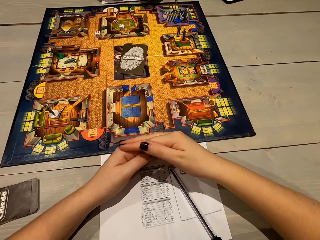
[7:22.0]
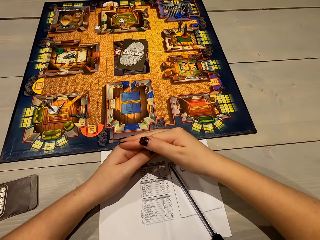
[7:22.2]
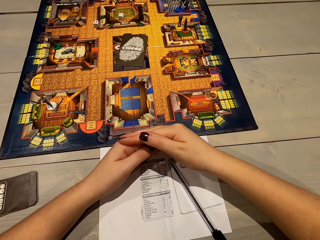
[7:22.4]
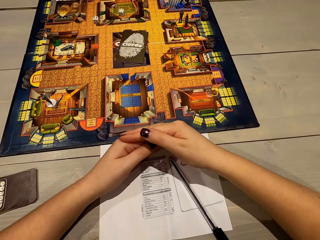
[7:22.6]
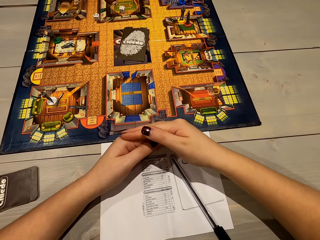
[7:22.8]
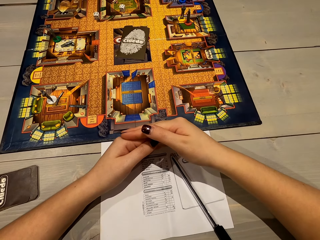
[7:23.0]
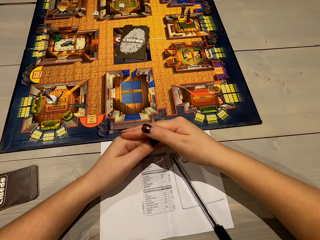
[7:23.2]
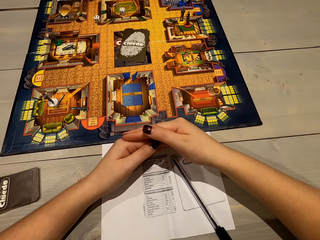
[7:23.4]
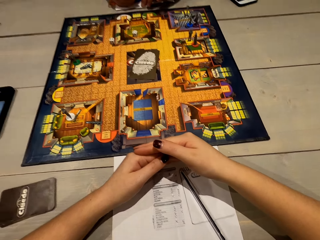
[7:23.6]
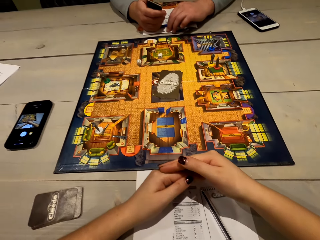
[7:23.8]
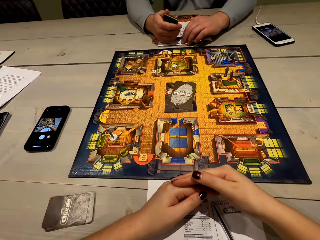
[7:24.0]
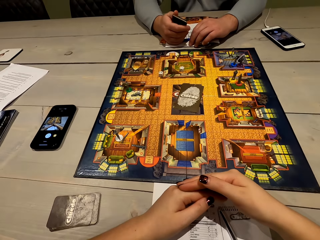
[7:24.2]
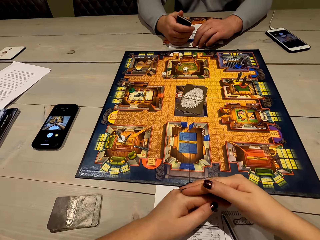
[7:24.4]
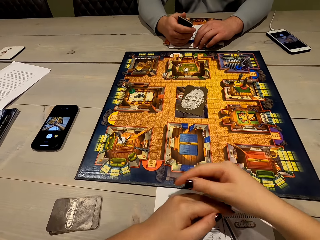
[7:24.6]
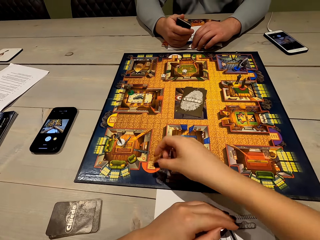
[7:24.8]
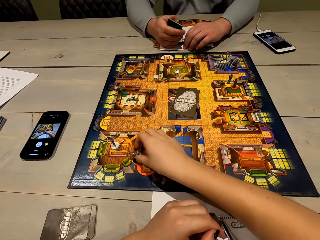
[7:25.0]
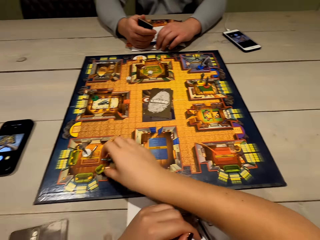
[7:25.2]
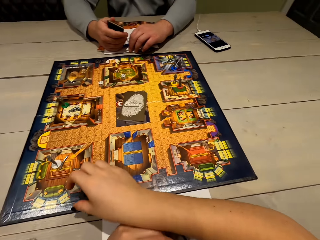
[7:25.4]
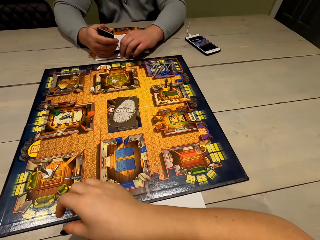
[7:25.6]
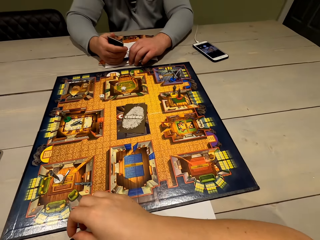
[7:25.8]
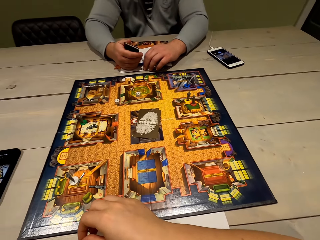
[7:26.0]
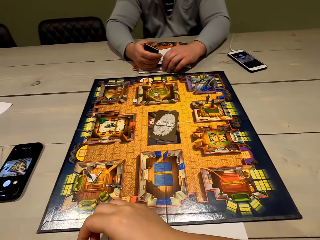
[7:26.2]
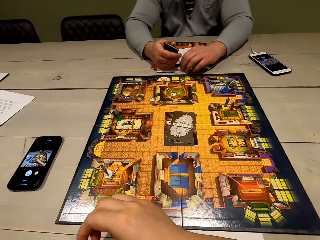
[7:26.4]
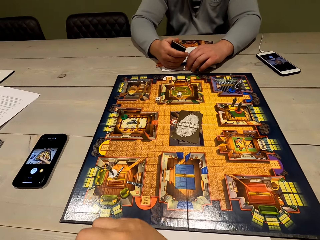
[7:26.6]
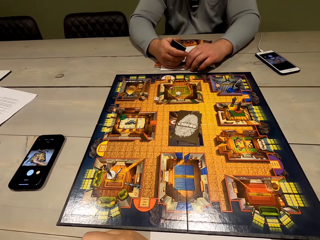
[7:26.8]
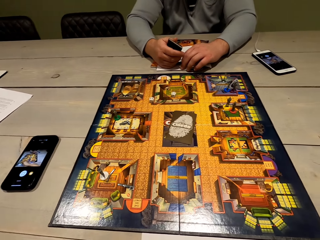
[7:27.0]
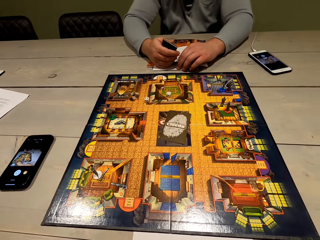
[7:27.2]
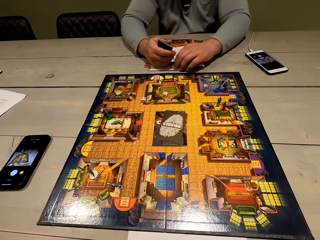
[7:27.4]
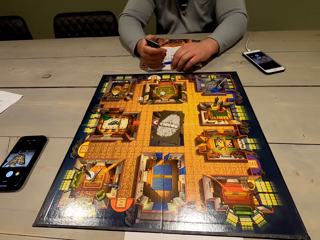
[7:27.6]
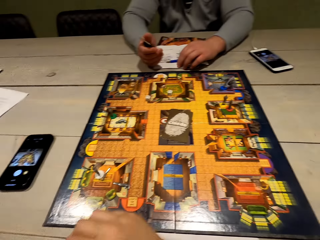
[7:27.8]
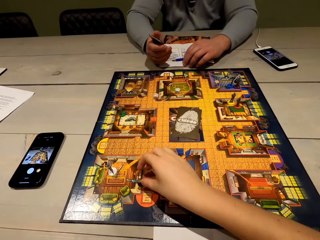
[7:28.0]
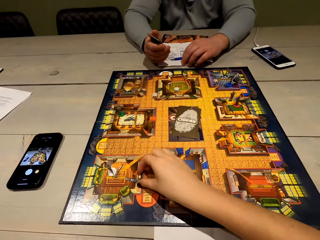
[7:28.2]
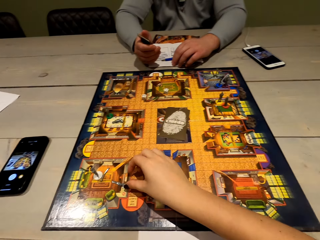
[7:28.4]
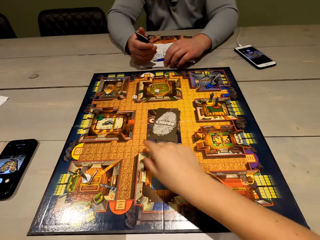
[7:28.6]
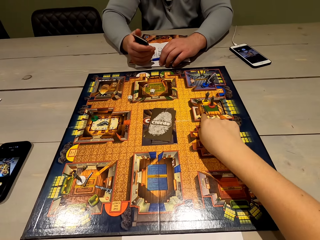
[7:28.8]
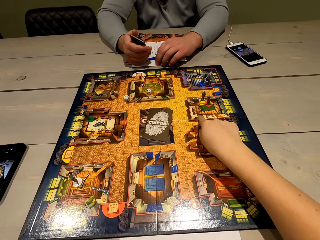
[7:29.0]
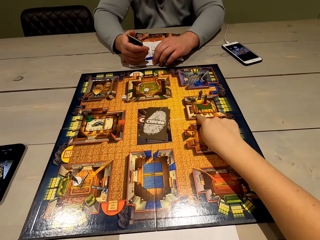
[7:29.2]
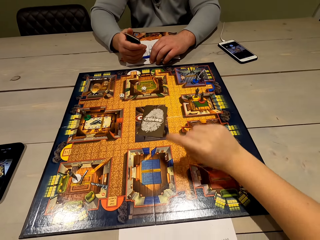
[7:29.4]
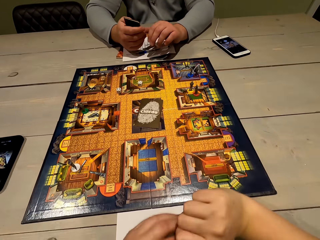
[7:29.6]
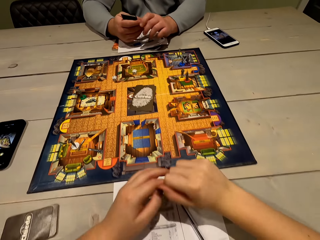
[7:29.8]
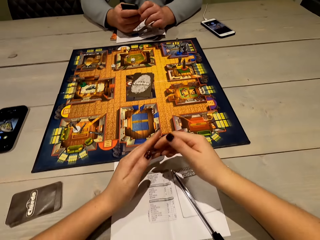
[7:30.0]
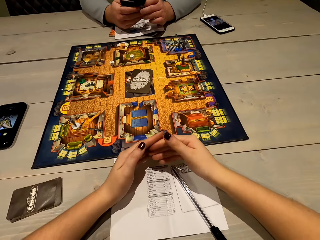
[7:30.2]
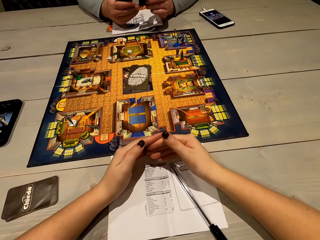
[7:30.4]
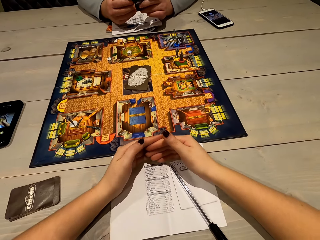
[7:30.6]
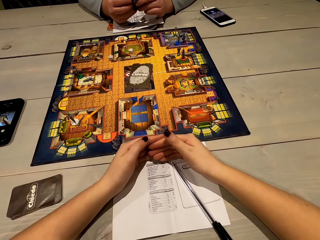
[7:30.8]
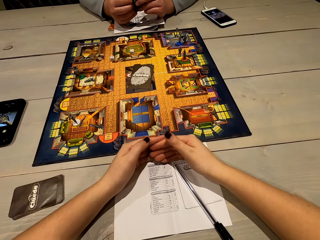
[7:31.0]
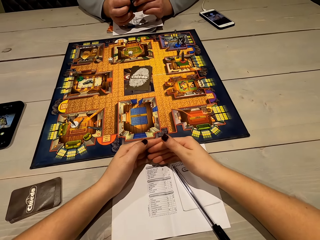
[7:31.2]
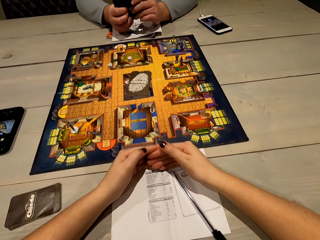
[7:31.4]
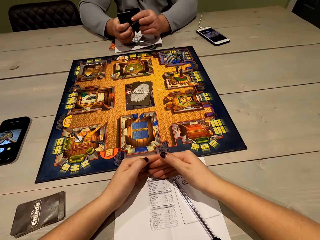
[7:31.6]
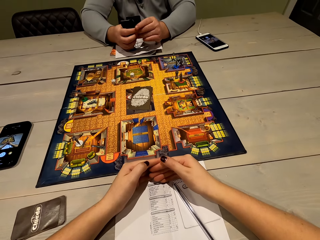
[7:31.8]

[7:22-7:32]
The camera wearer points at the game board. They play the Cluedo board game. They talk to a man. The man shuffles the cards.

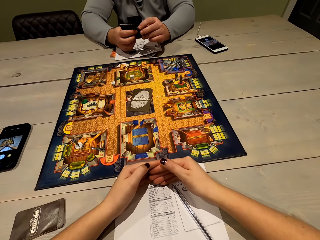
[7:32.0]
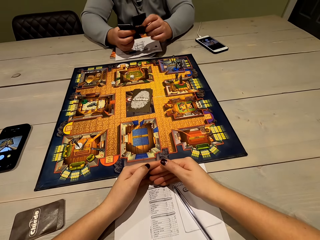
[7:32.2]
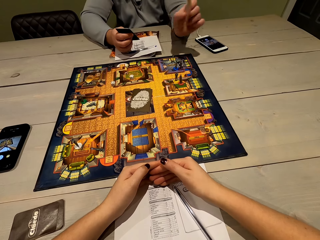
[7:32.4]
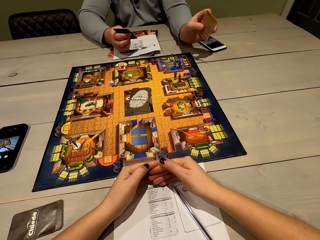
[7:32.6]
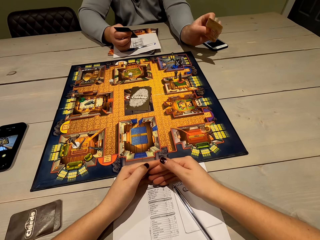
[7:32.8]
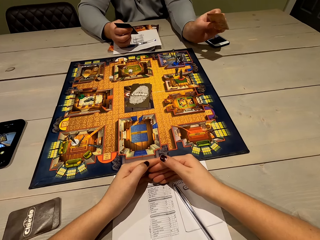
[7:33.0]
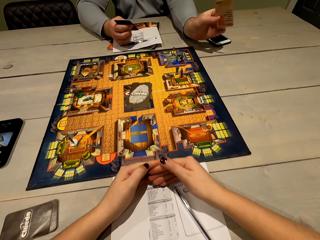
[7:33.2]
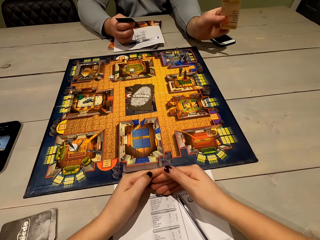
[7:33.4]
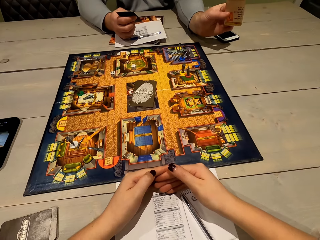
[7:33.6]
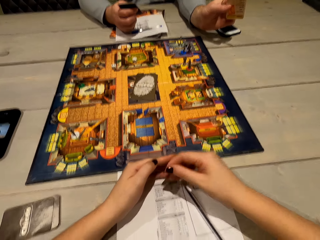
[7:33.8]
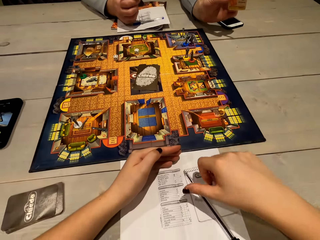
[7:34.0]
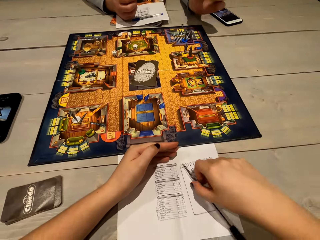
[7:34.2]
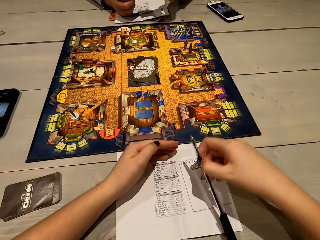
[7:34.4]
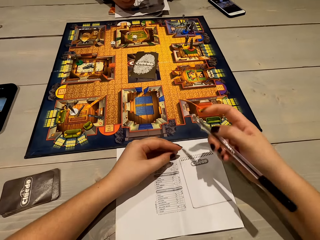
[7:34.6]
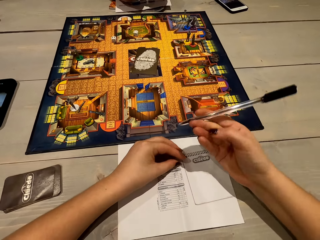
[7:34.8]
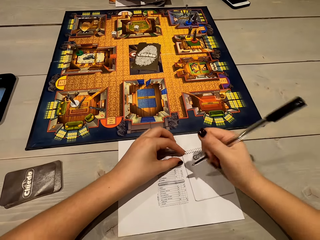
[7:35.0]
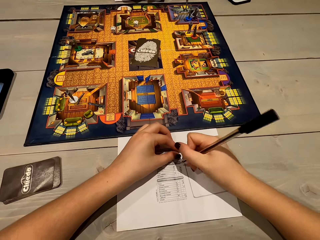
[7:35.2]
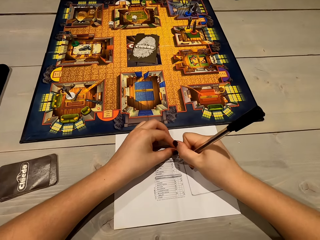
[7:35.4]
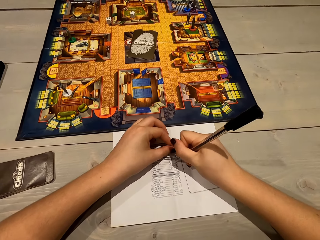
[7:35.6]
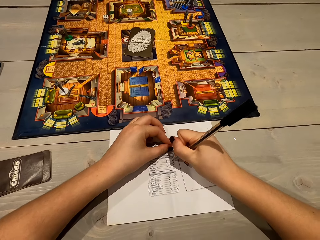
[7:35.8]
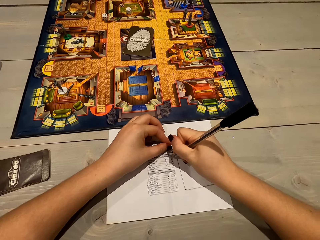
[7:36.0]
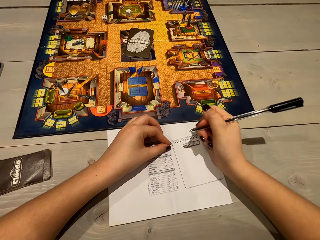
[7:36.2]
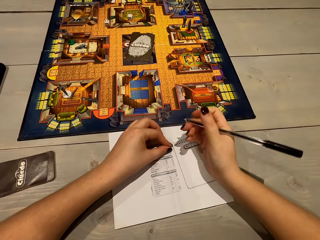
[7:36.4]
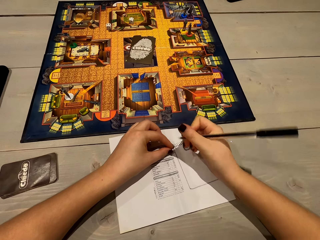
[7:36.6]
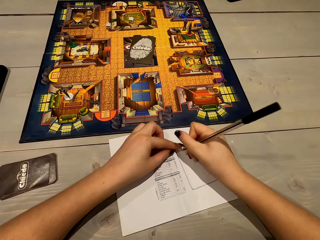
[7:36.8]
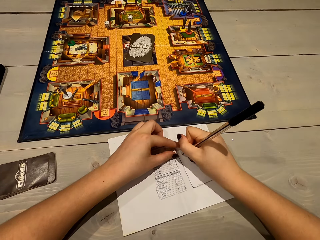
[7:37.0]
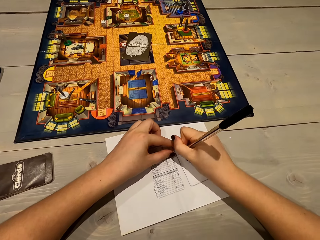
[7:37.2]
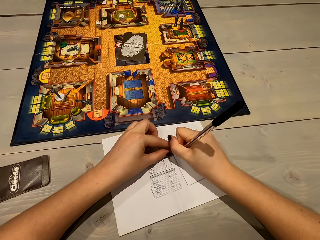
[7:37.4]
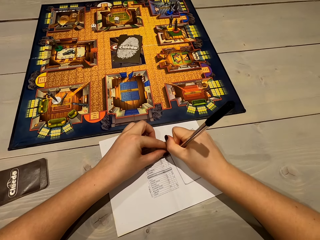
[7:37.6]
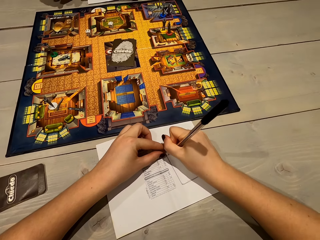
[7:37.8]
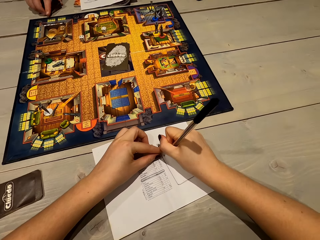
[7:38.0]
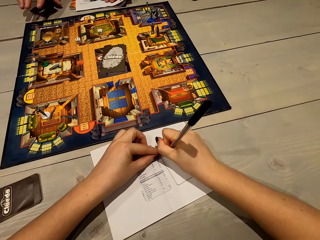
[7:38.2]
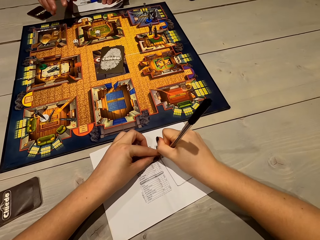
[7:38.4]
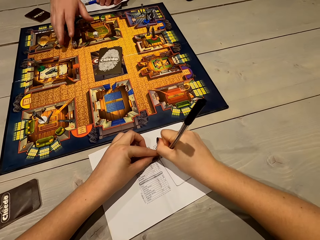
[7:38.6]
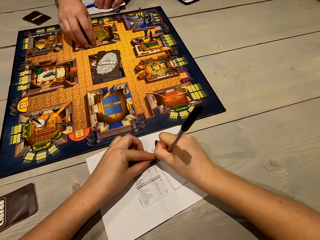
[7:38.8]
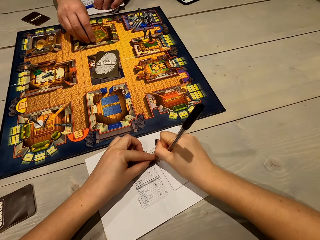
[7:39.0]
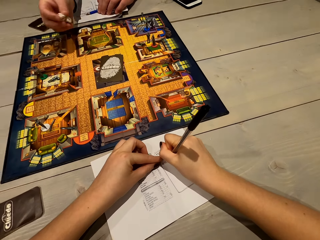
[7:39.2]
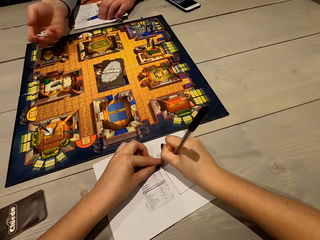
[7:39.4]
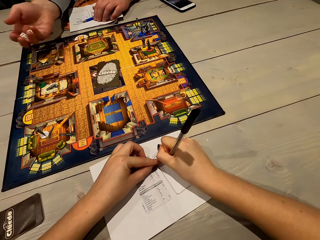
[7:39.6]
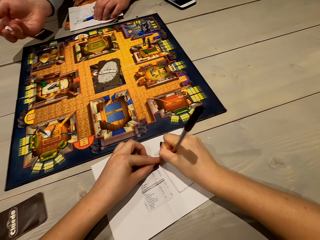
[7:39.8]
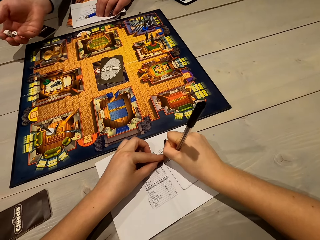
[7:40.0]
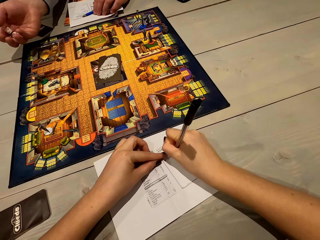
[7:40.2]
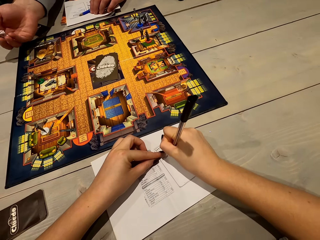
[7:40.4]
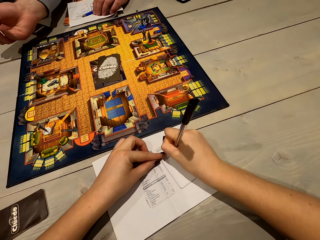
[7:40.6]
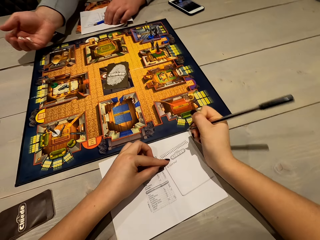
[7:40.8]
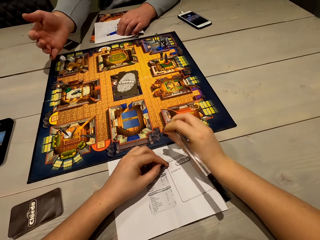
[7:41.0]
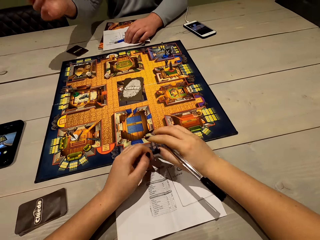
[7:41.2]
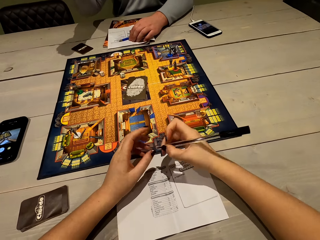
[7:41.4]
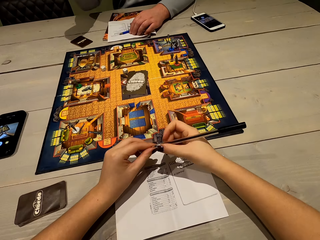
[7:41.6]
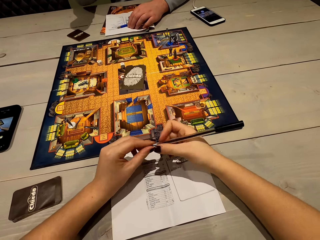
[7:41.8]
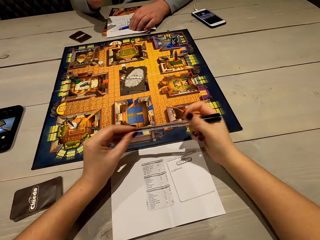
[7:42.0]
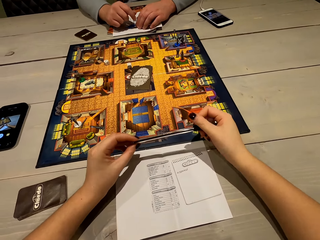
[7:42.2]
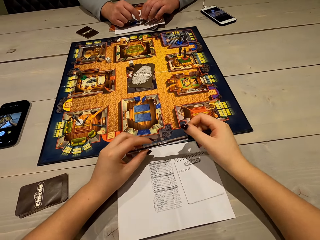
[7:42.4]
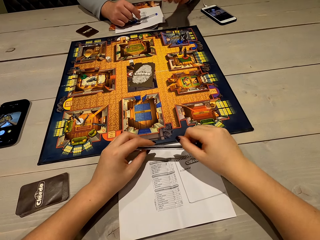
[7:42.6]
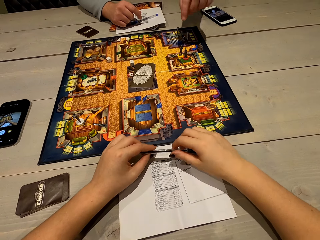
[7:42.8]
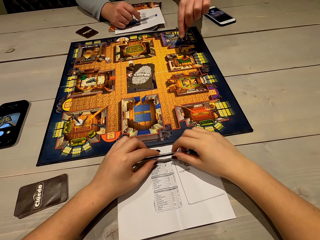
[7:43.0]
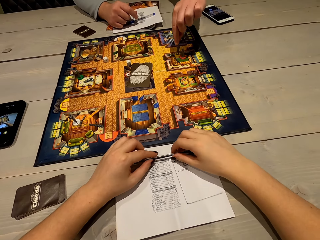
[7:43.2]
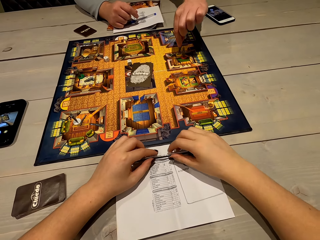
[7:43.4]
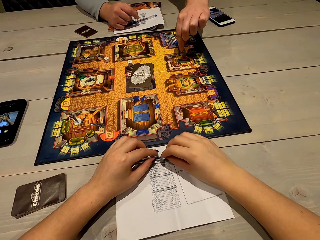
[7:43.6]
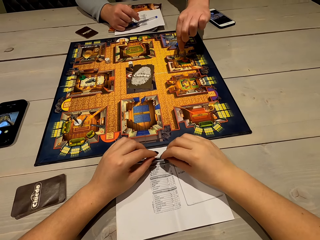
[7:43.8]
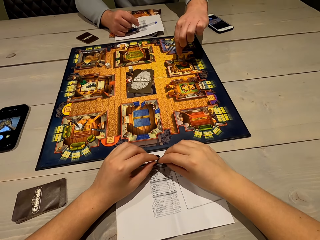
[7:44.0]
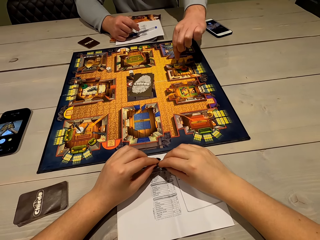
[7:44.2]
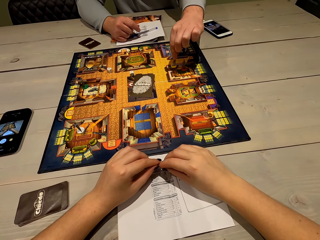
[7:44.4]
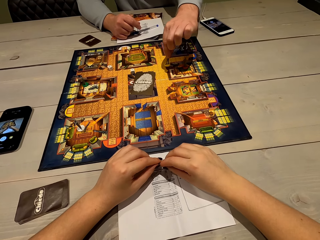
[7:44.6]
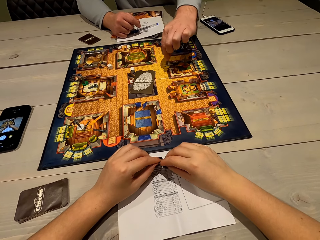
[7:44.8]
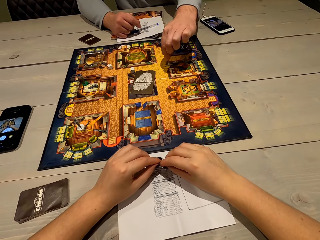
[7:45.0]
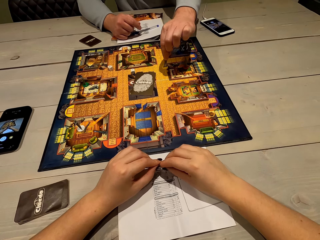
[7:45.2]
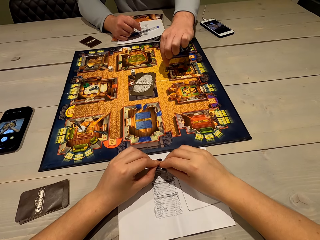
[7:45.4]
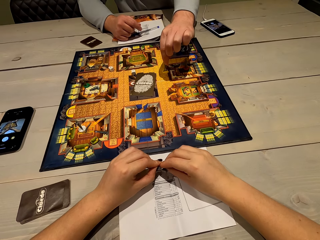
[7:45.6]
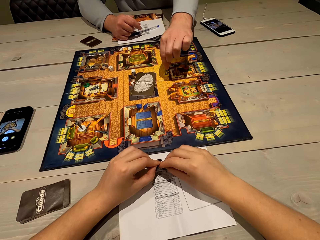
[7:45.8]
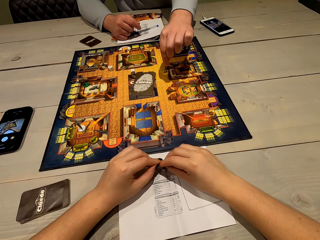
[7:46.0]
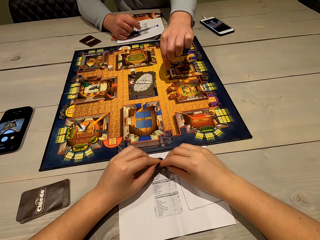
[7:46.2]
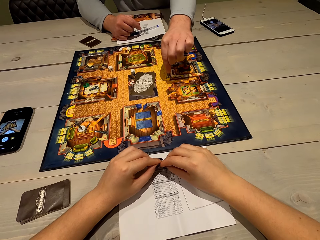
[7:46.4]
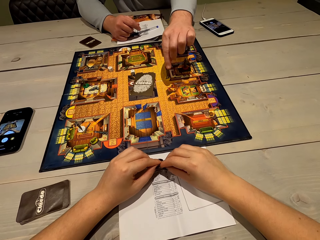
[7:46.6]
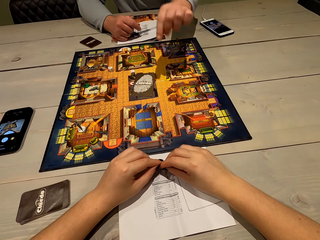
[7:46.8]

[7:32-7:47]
A man removes a card from the deck in his hand. The man shows the card to the camera wearer. The camera wearer picks up the pen. She writes on the sheet of paper with the pen. The man places the cards on the table. The camera wearer writes on the sheet of paper with the pen. The man picks up the dice. The man plays the Cluedo board game, shakes the dice, and throws the dice on the game board. The camera wearer holds the pen with both her hands. The man picks up the game piece. The camera wearer puts down the pen. The man moves the game piece on the game board's surface.
